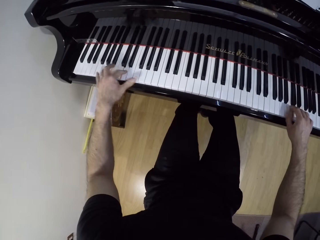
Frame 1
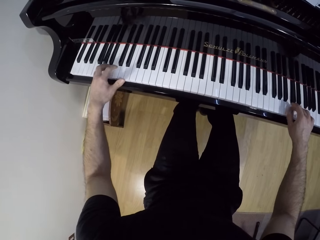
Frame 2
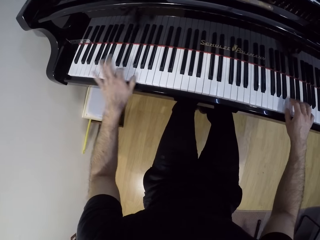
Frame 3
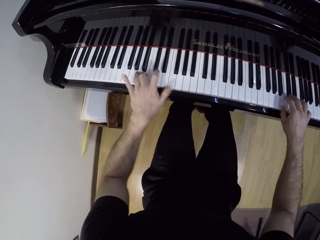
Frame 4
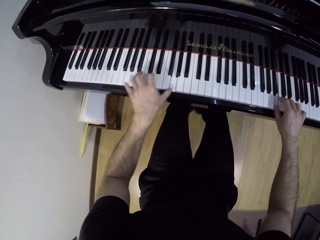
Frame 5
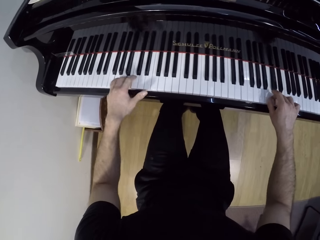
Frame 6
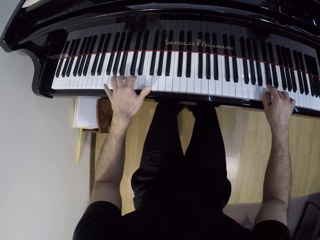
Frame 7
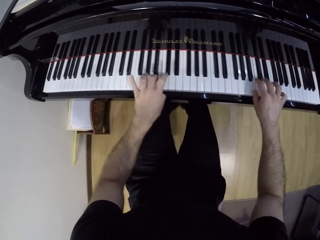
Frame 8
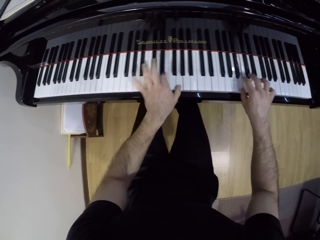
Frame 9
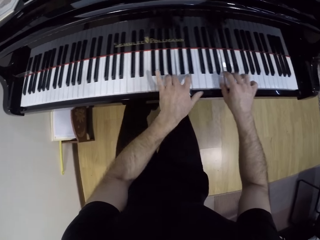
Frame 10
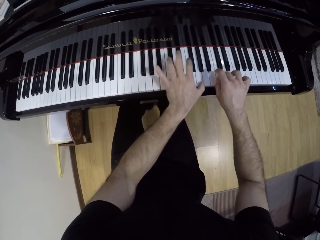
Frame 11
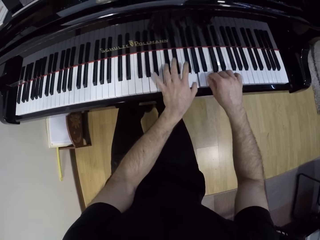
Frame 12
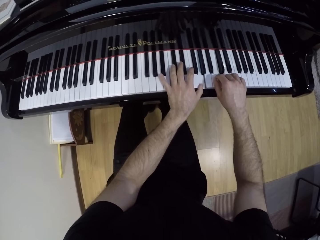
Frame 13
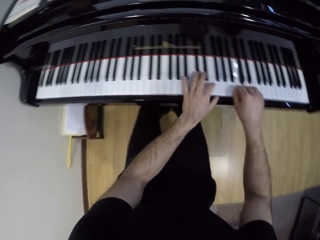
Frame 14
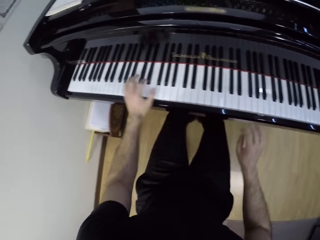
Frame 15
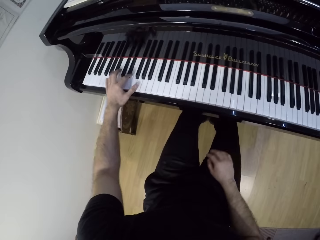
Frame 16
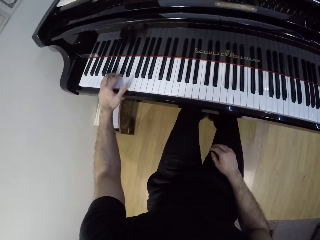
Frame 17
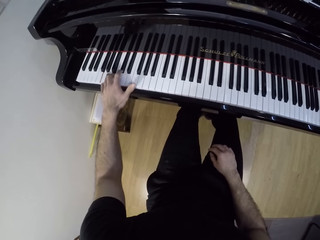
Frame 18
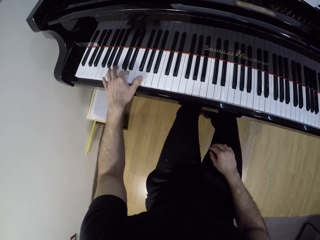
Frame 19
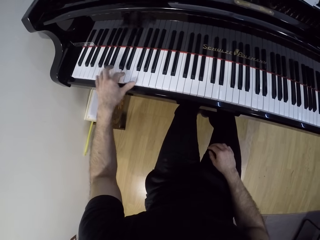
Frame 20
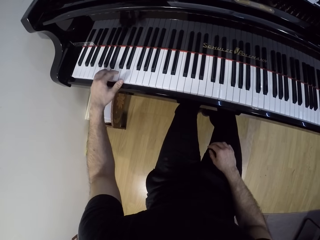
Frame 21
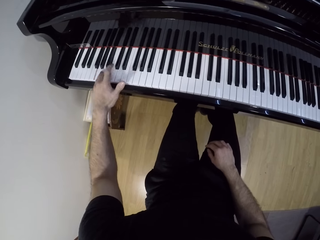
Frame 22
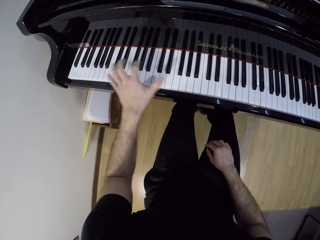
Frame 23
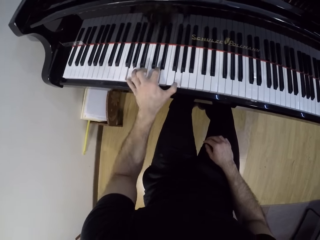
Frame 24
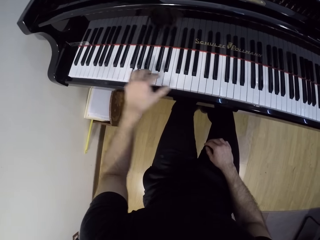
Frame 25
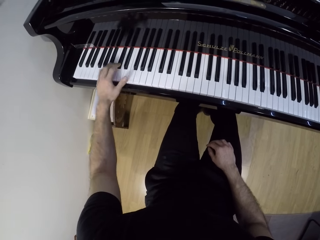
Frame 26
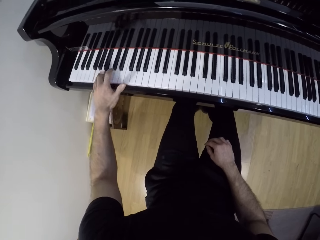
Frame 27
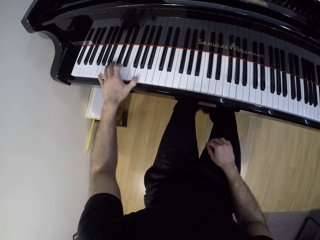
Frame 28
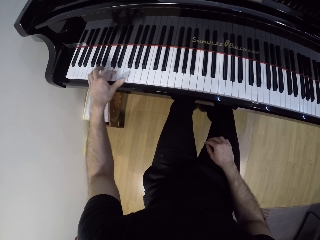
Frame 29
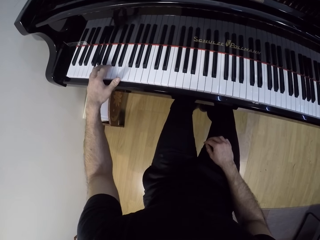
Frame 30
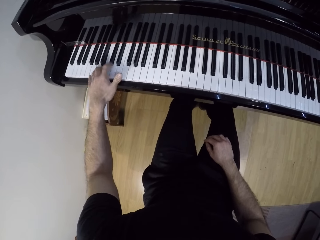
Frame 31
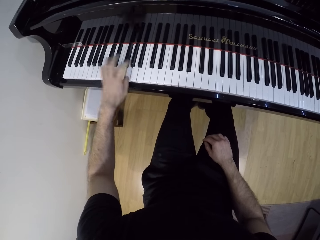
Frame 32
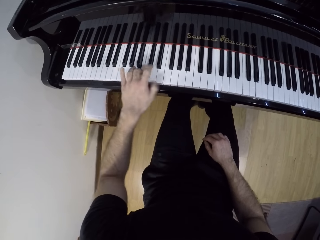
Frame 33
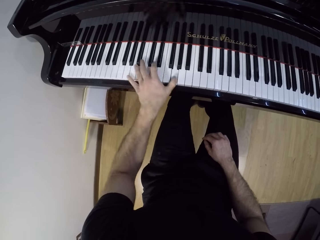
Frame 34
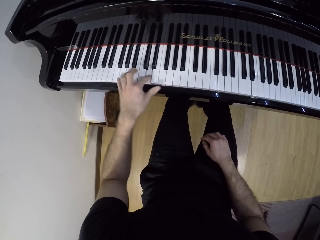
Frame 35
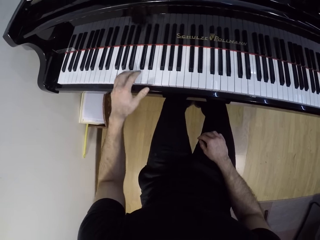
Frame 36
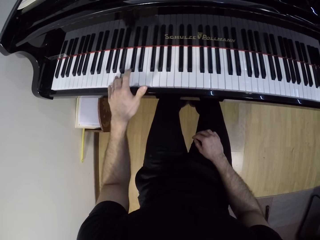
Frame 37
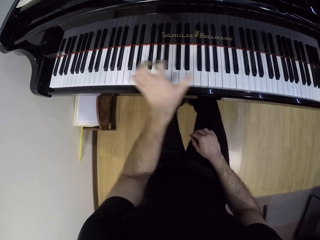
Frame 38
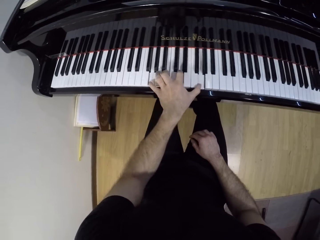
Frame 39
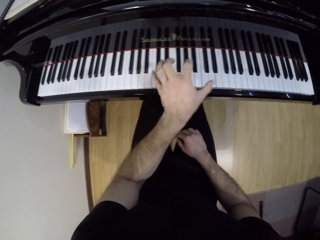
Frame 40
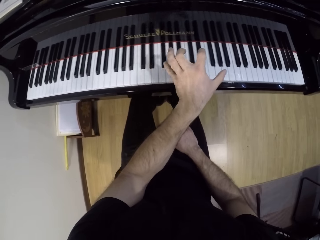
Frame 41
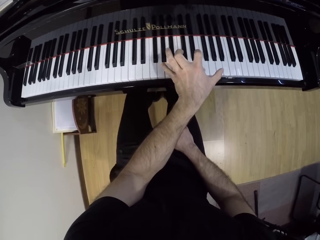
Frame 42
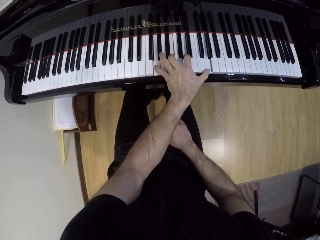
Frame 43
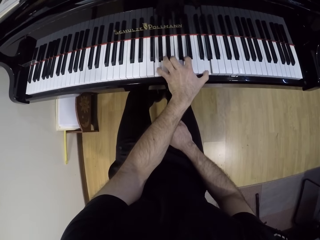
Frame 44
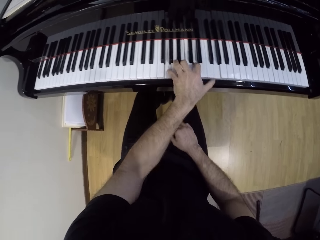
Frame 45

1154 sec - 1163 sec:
The camera wearer puts the right hand on the leg. He plays the grand piano with his left hand.

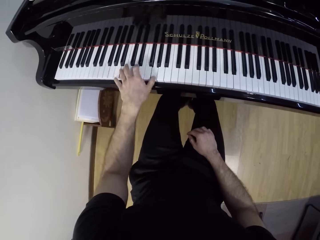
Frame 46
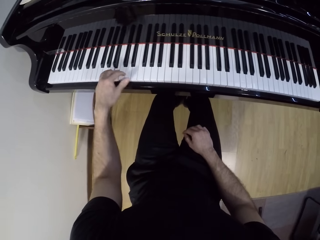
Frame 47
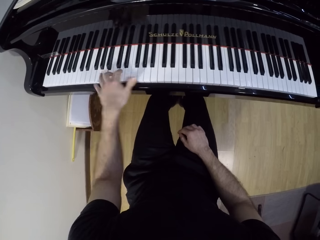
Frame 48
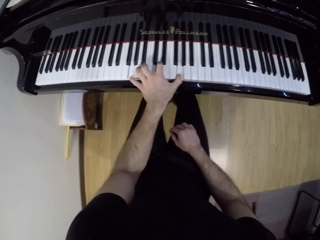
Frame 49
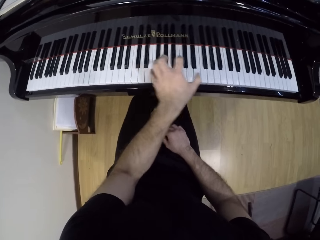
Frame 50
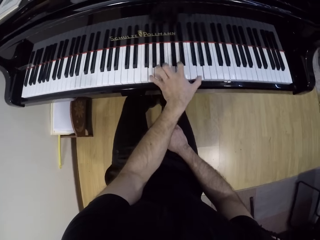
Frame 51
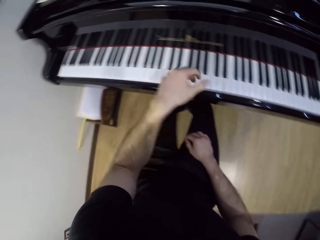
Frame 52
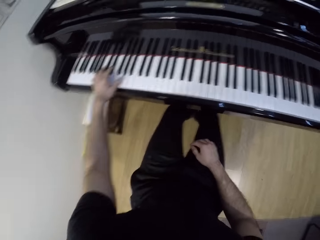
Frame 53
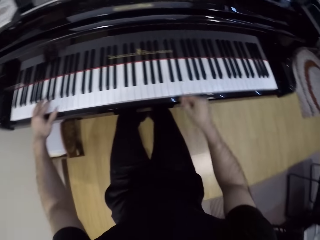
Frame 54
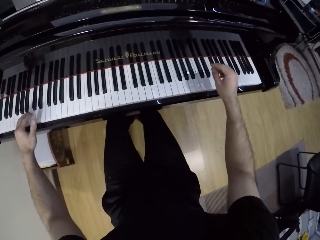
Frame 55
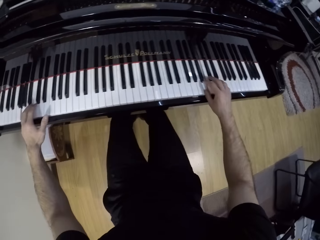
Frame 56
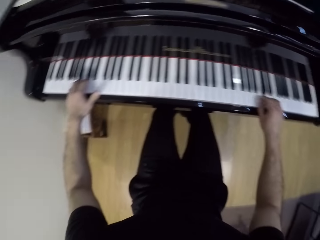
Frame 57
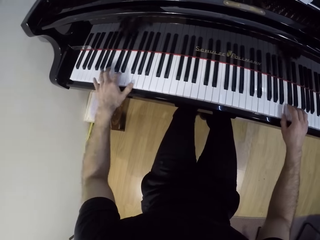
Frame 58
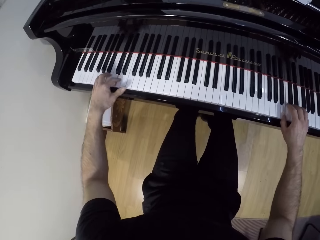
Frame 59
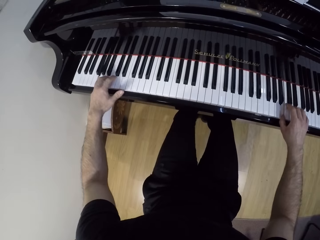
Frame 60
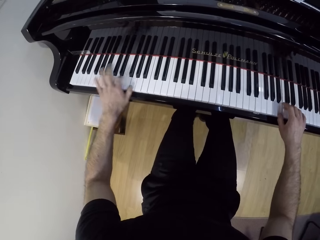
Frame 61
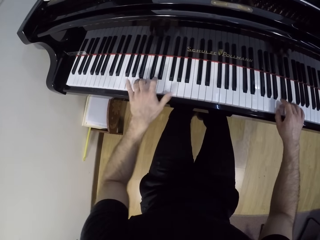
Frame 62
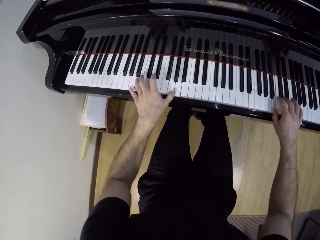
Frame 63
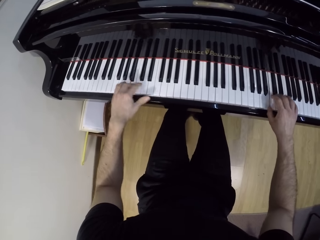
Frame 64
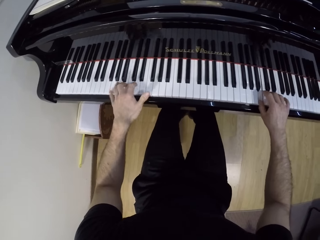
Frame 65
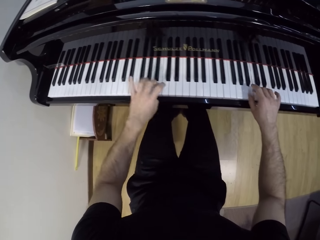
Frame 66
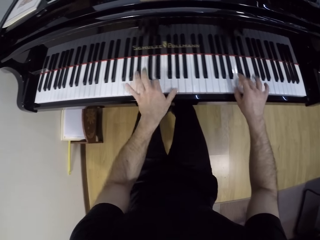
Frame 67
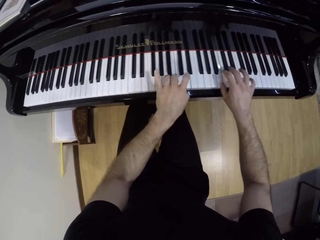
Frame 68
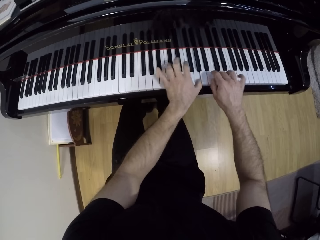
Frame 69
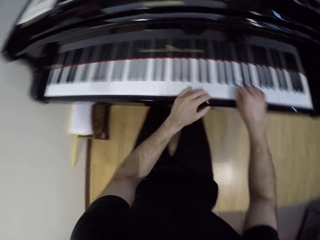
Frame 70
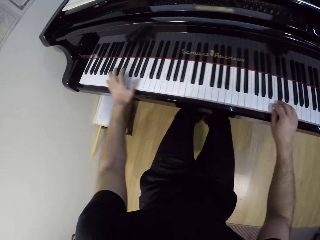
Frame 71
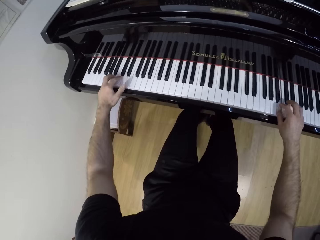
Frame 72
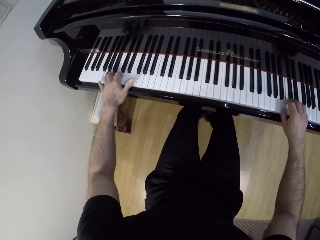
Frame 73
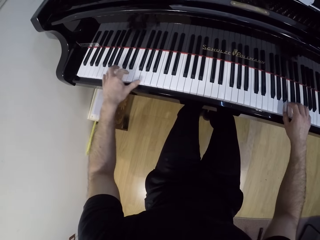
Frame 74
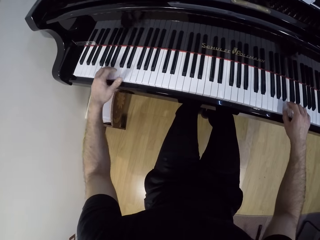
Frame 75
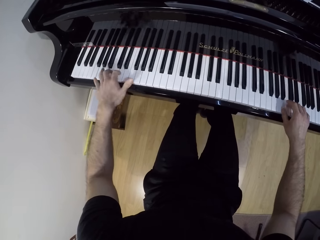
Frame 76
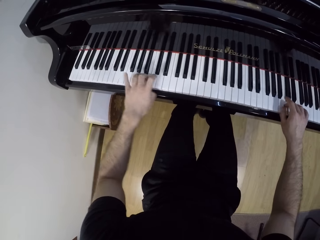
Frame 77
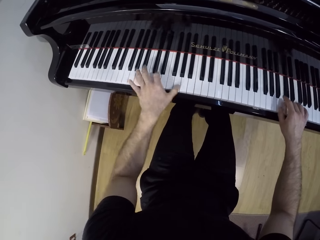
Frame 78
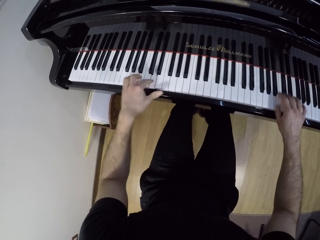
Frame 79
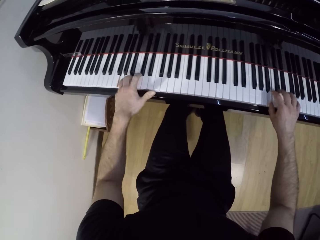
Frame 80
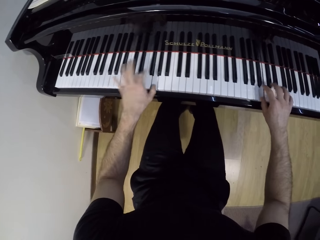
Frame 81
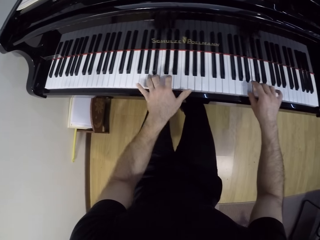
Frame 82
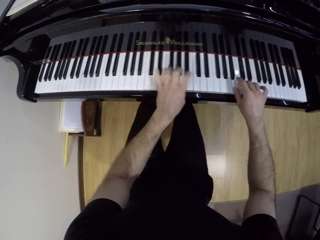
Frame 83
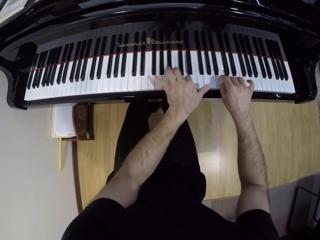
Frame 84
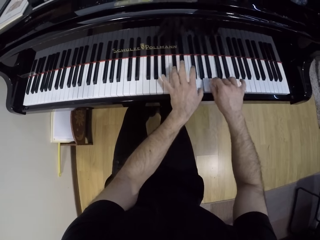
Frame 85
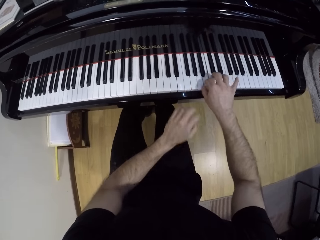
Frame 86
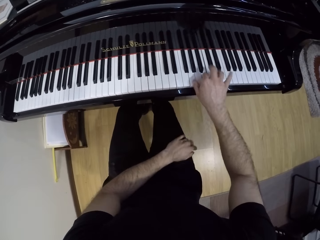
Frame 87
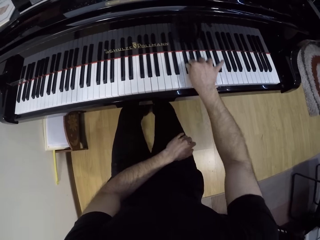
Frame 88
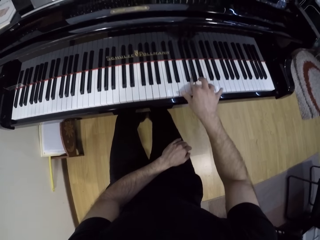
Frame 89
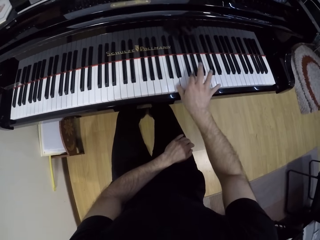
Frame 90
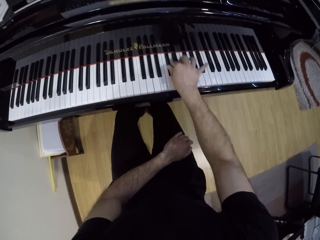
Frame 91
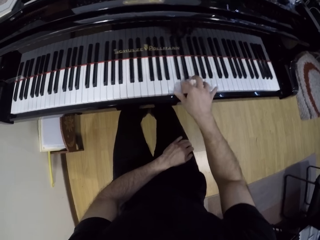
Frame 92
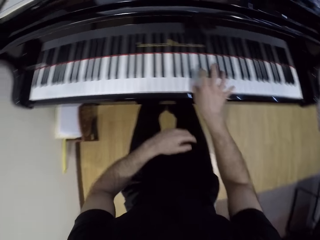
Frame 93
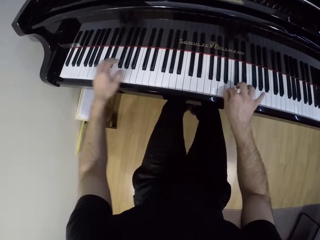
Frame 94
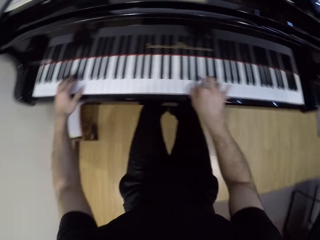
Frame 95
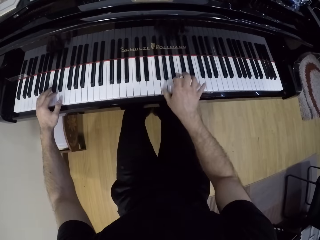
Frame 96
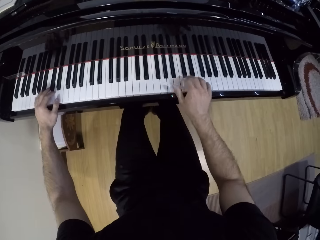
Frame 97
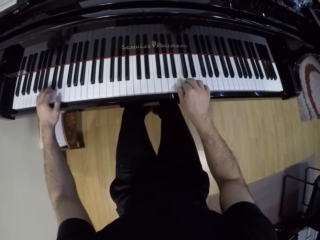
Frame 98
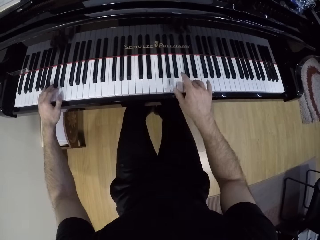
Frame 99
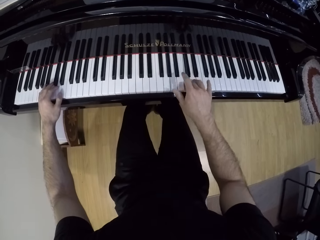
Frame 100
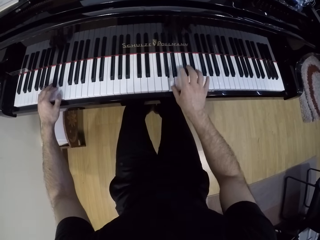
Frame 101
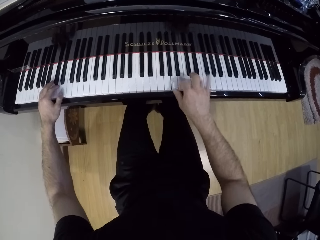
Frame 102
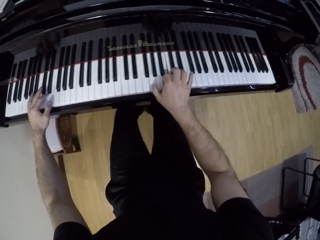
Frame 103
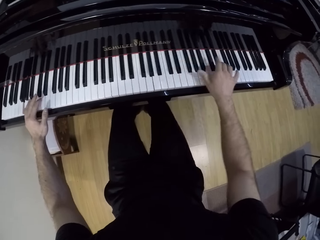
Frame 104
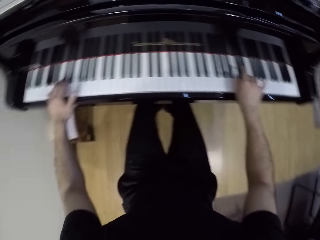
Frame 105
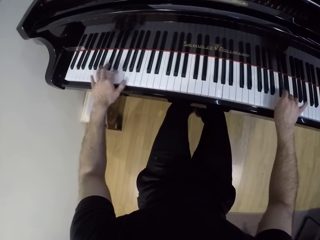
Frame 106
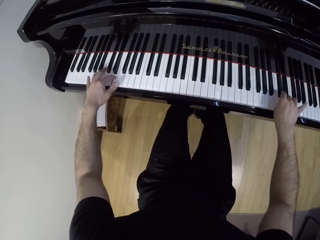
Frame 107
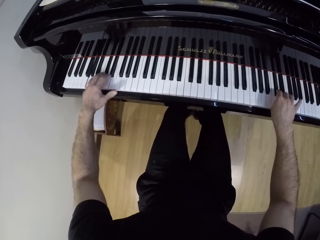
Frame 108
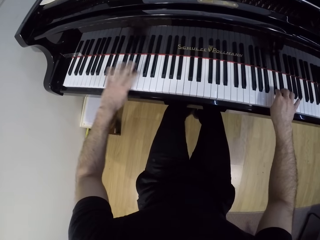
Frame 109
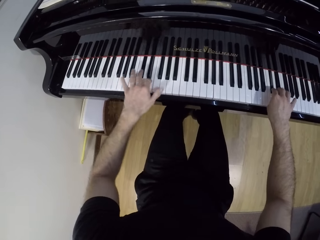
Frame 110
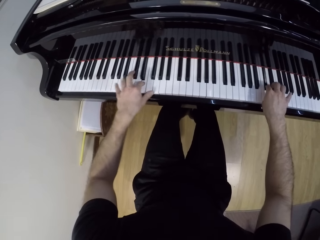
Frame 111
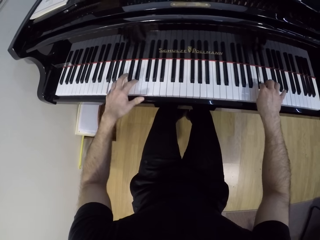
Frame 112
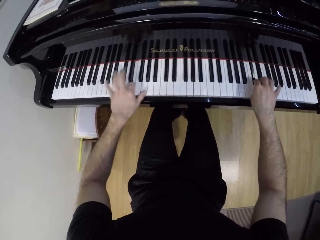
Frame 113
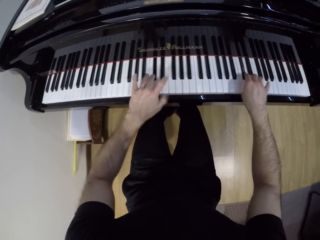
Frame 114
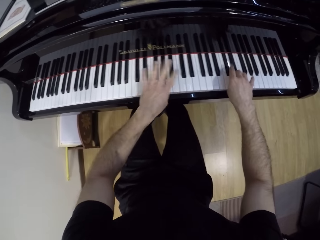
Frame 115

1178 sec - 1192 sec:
The camera wearer plays the grand piano with both hands. He plays the grand piano with his right hand. He puts the left hand on the leg. He places his left hand on the grand piano. He plays the grand piano with both hands.
